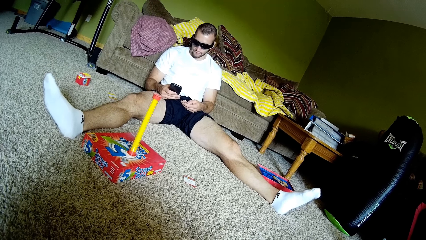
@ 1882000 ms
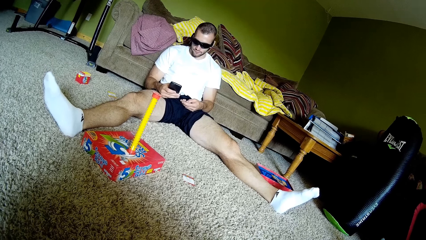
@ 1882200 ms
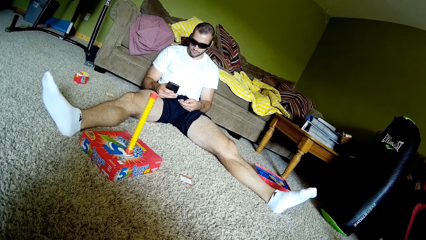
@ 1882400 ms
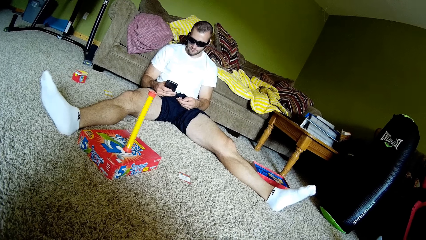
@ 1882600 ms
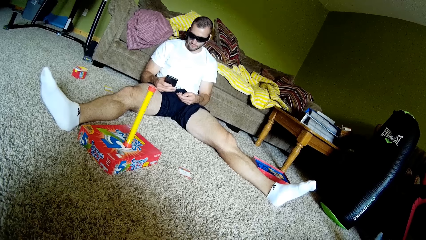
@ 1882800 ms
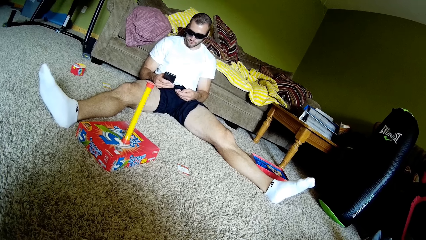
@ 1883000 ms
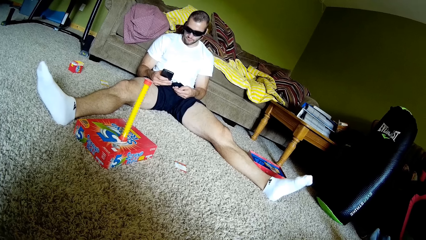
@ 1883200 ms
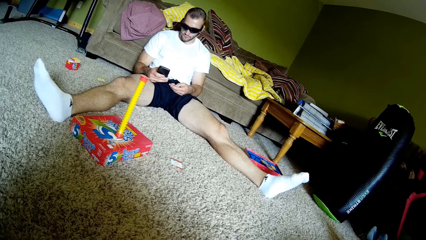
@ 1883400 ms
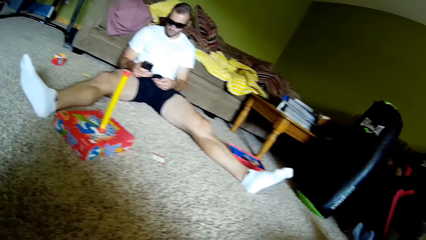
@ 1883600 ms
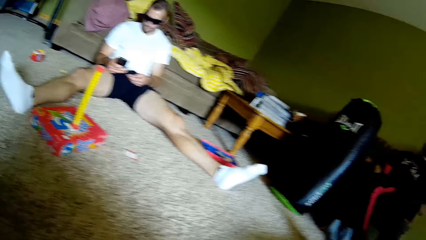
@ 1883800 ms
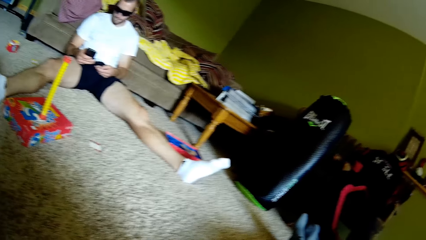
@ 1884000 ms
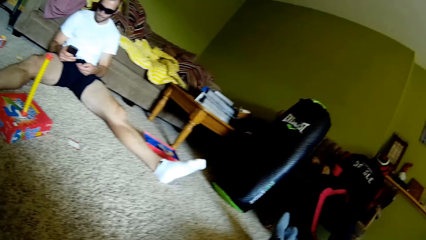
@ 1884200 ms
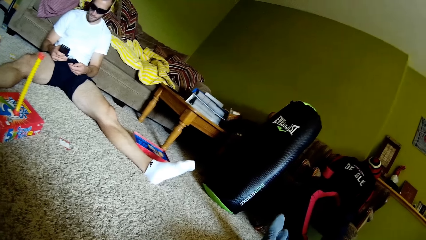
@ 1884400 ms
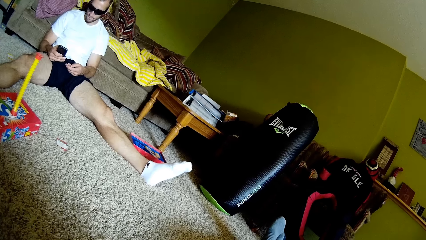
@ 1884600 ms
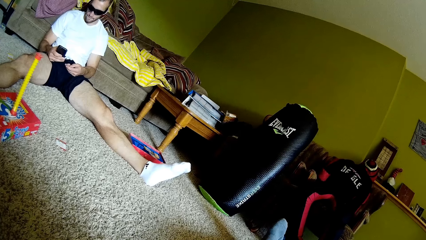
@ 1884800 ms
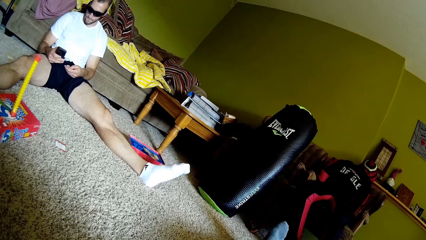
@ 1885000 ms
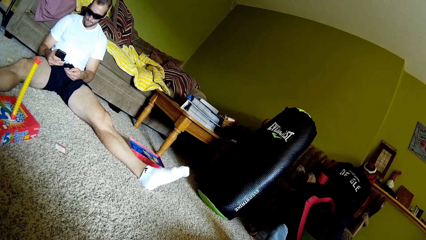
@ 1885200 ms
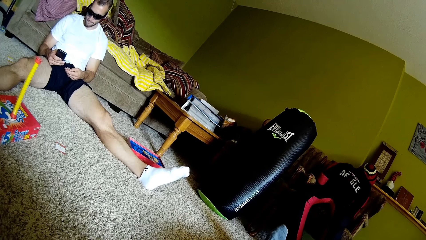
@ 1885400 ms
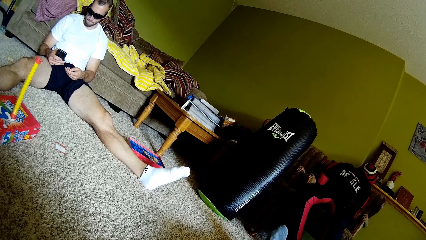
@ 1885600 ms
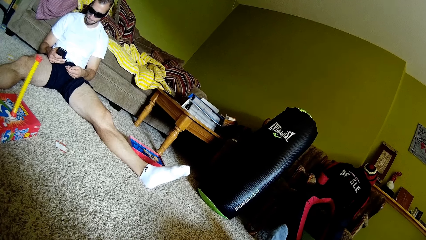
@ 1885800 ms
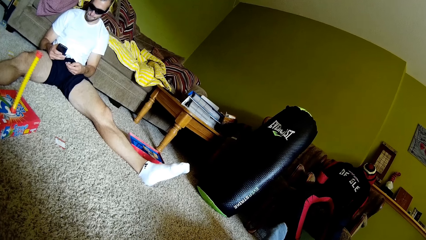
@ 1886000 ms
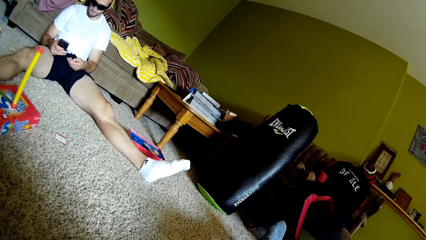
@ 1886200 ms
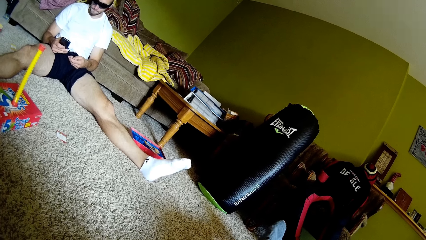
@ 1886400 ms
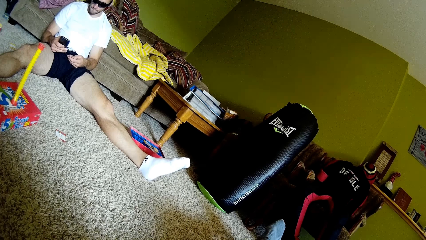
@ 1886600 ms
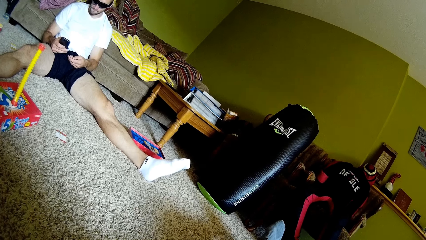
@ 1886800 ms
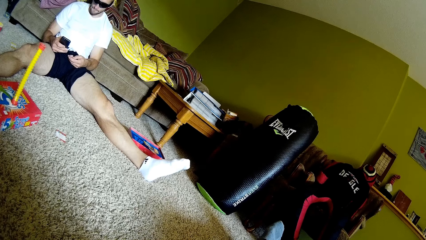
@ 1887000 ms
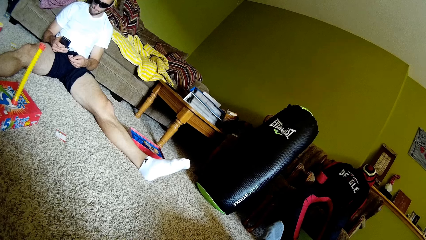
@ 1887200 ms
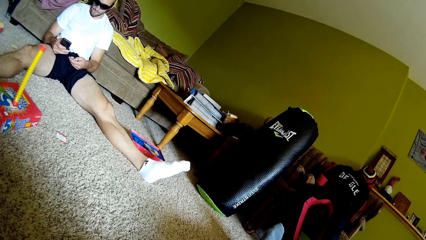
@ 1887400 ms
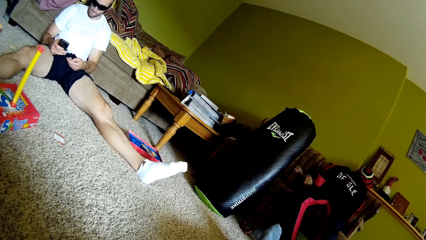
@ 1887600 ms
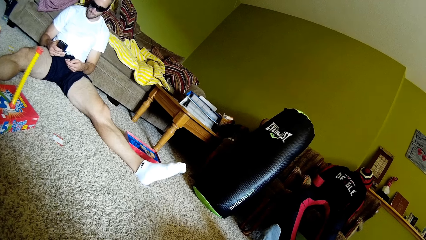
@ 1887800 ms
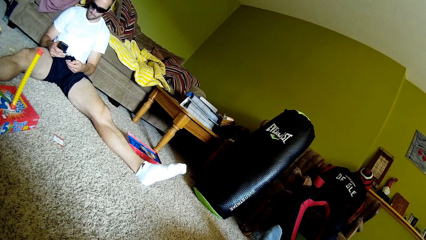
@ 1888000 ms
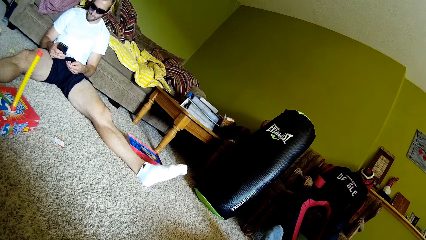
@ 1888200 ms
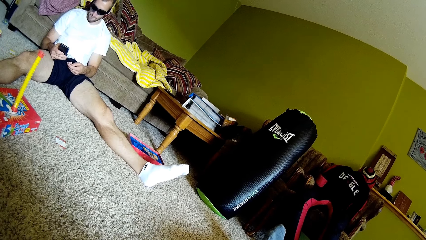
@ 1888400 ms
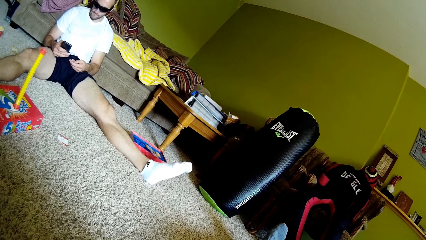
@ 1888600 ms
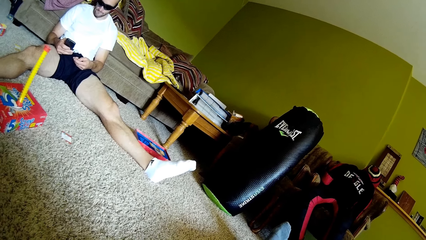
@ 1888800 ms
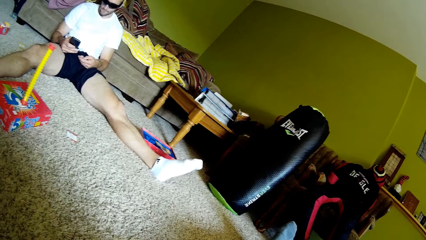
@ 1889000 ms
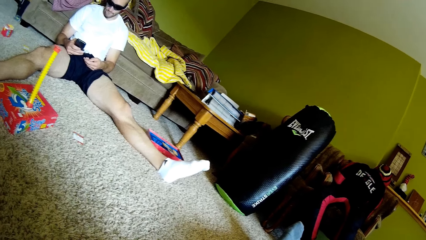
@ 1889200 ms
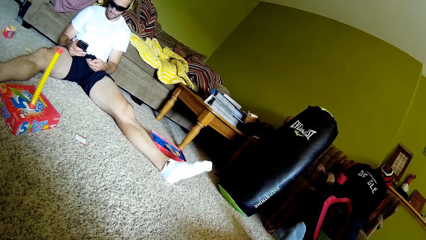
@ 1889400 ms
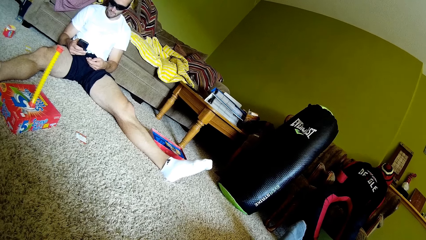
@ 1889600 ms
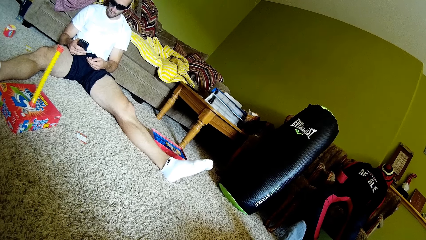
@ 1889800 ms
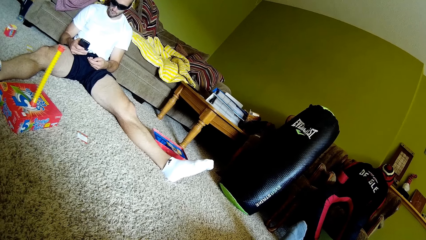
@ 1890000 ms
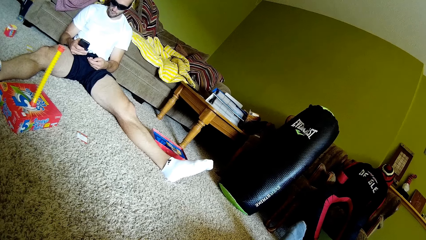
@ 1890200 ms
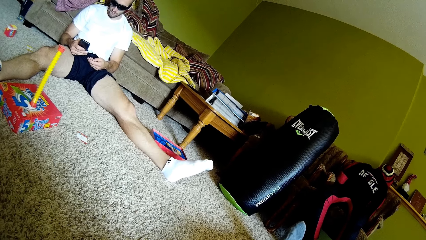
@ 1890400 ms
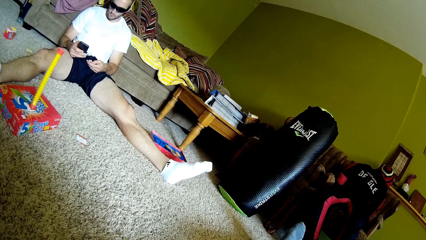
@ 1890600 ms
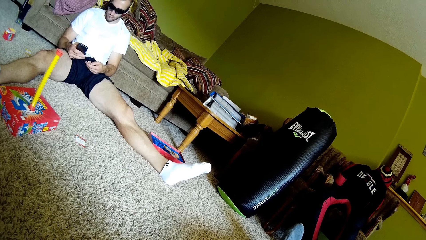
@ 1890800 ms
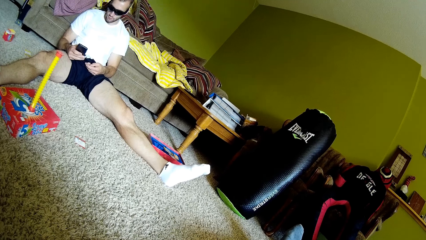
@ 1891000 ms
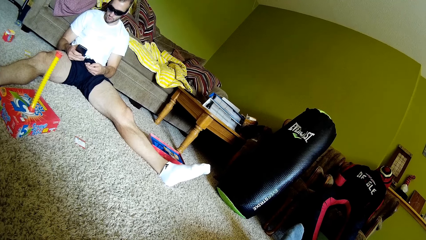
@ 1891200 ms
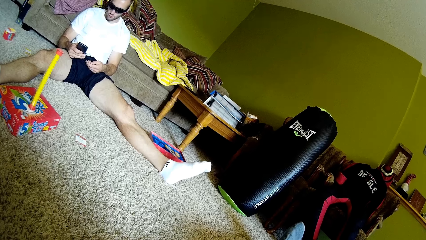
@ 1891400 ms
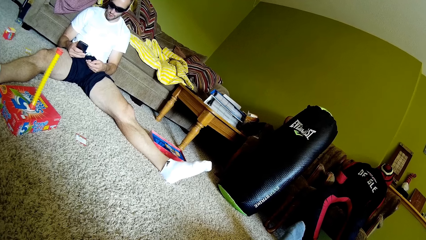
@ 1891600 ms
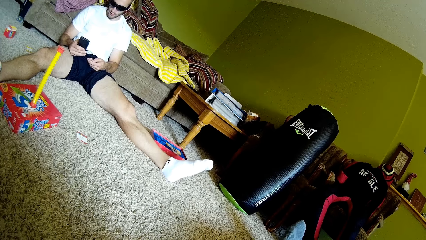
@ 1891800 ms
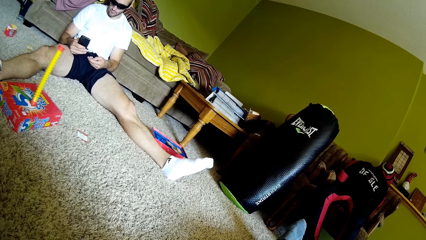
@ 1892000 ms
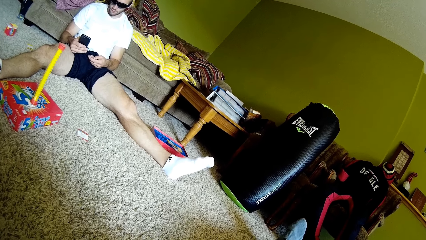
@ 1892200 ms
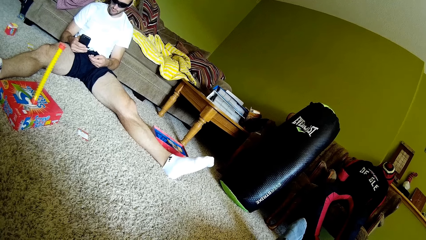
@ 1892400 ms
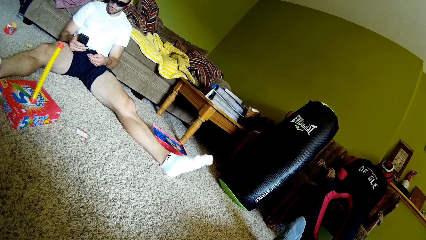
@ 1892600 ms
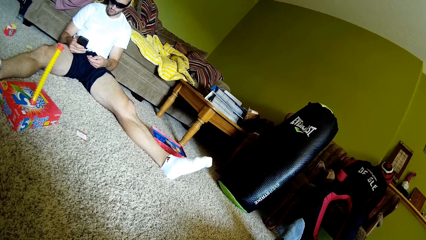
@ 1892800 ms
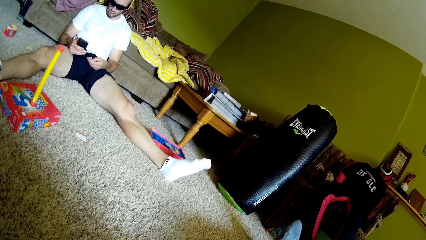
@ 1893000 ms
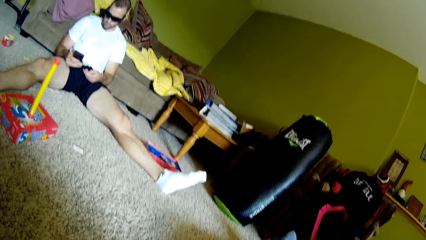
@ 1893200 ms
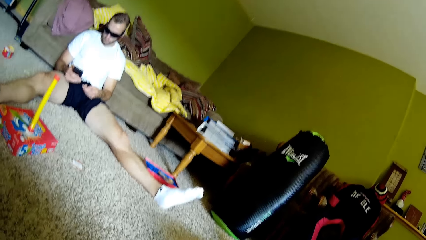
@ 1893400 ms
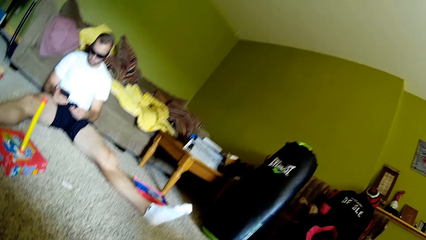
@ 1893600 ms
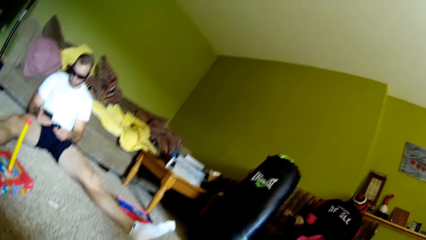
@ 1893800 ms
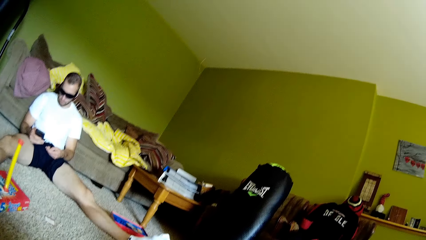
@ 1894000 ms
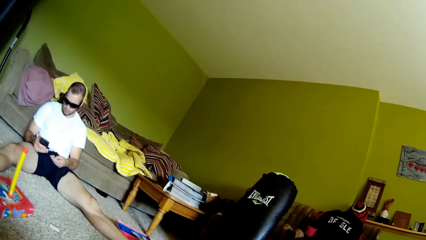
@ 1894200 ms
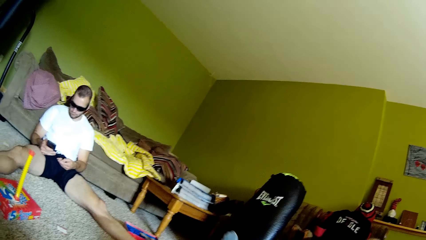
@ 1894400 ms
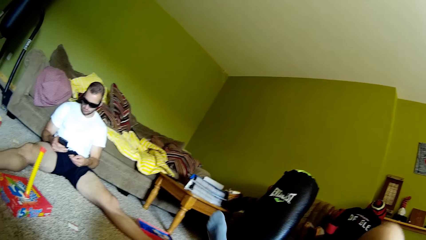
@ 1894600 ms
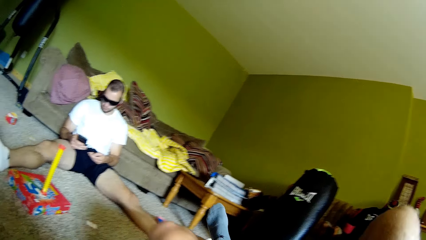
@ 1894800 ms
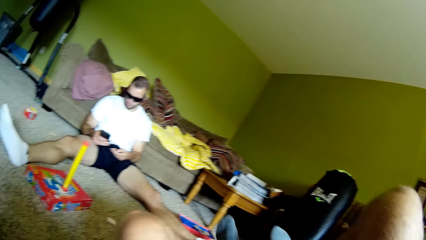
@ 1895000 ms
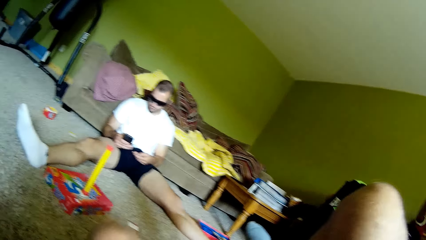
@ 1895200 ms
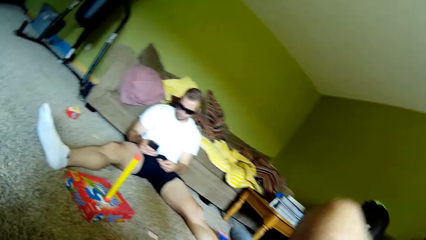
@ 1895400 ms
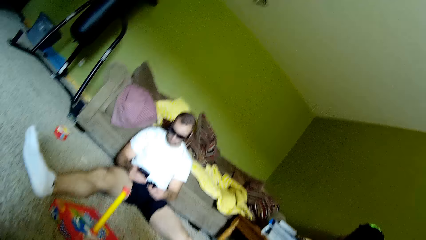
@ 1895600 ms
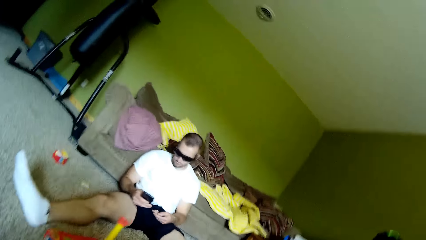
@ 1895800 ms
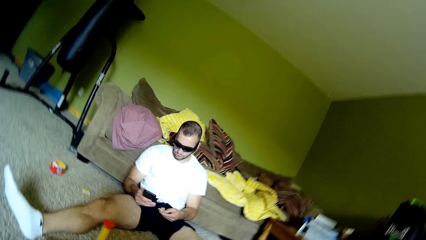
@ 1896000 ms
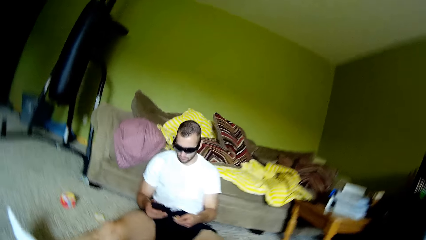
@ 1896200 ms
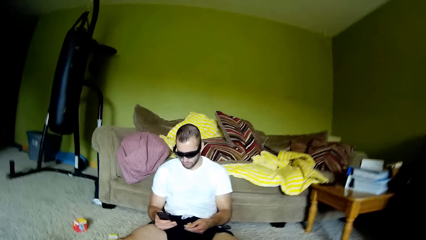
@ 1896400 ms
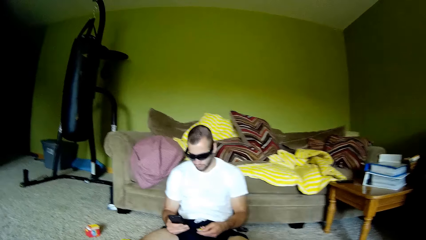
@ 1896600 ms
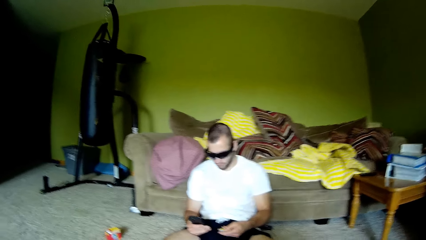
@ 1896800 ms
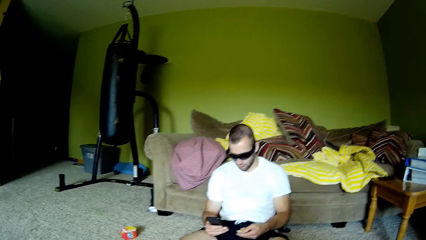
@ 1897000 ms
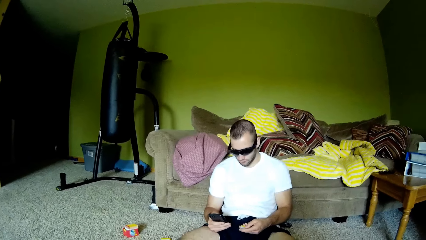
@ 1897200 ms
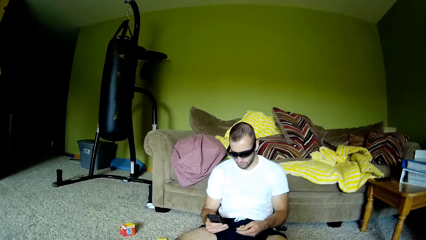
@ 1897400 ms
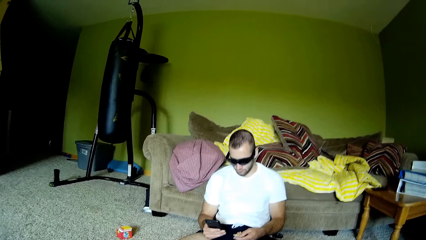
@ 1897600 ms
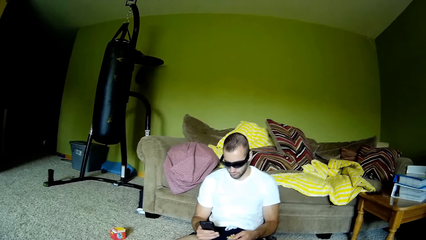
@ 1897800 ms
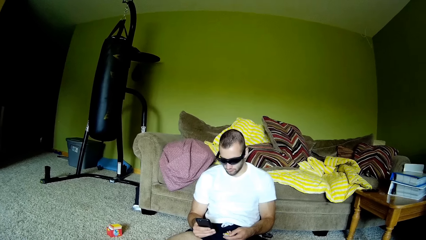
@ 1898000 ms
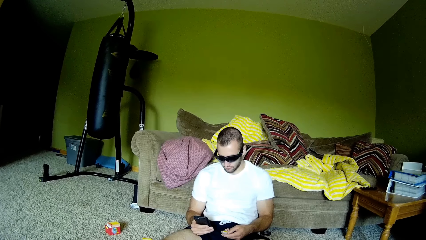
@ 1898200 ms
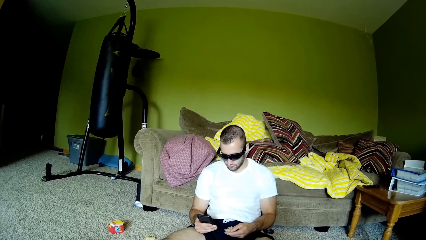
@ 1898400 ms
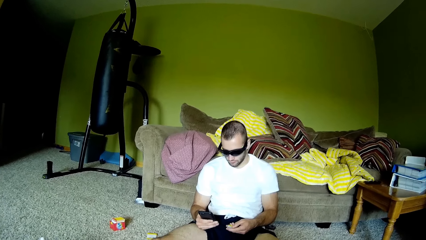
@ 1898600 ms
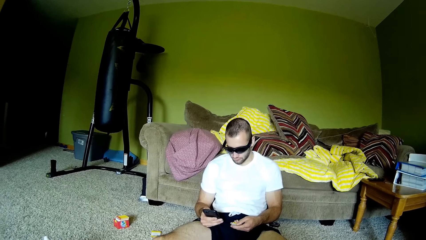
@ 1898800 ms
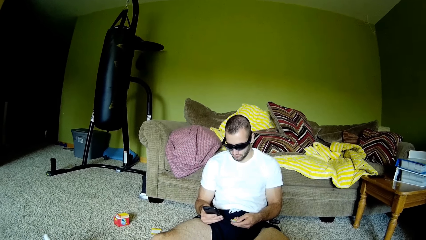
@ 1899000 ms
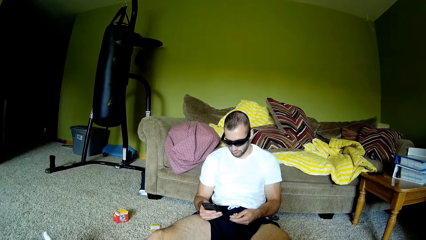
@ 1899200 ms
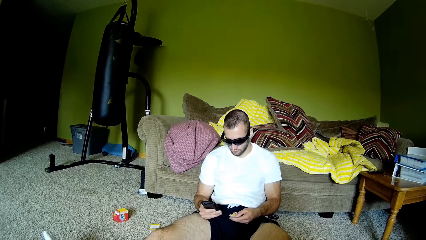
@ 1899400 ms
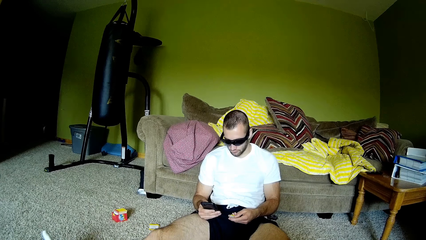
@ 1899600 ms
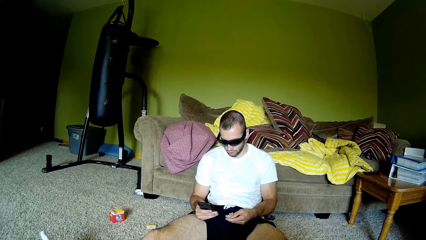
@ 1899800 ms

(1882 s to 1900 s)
The camera wearer looks at a man. He moves his legs. The man uses a phone.
